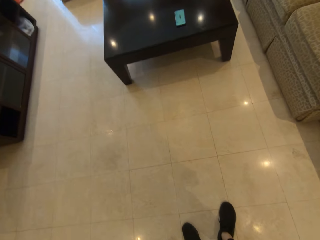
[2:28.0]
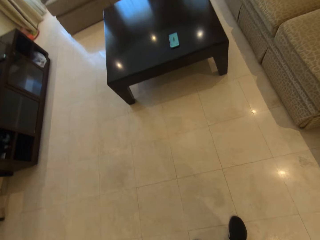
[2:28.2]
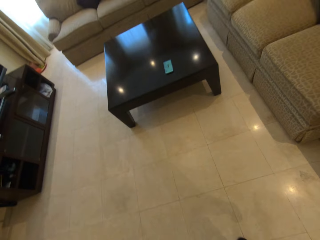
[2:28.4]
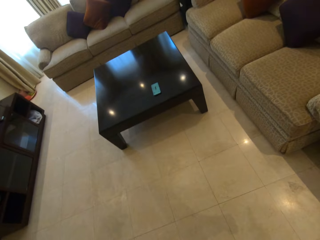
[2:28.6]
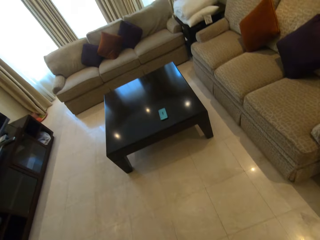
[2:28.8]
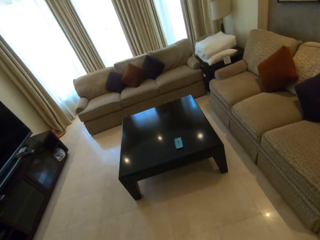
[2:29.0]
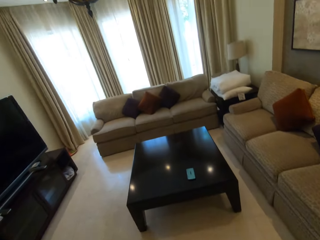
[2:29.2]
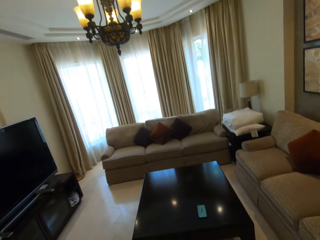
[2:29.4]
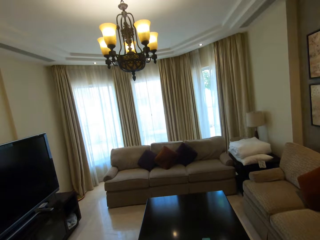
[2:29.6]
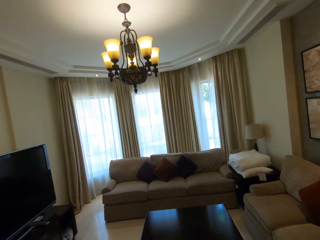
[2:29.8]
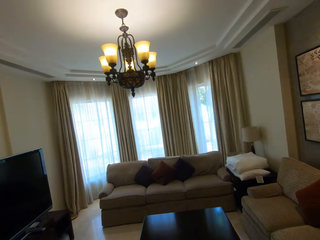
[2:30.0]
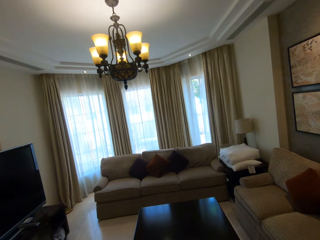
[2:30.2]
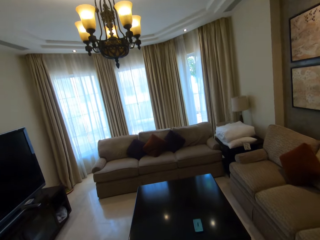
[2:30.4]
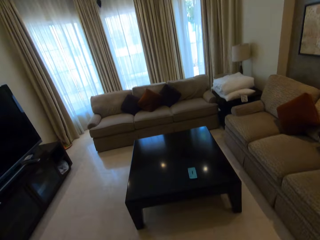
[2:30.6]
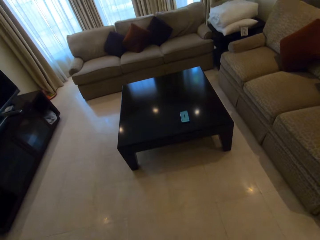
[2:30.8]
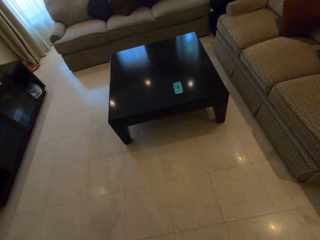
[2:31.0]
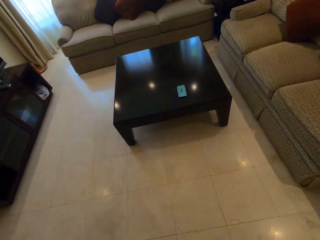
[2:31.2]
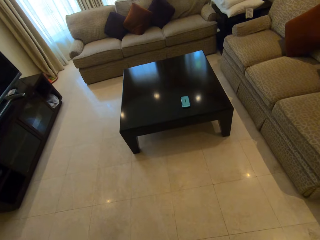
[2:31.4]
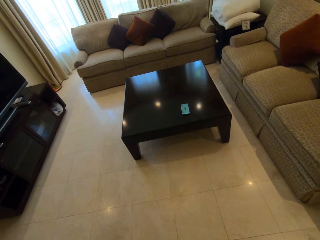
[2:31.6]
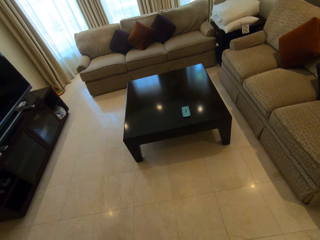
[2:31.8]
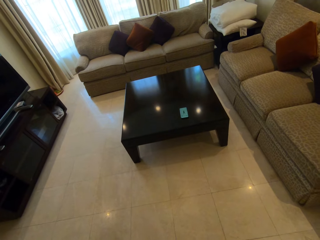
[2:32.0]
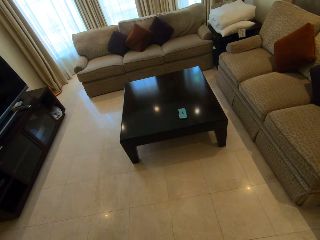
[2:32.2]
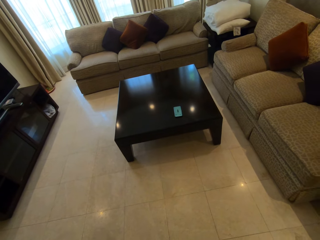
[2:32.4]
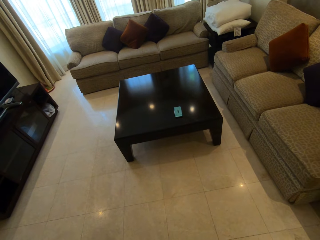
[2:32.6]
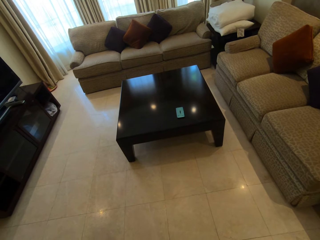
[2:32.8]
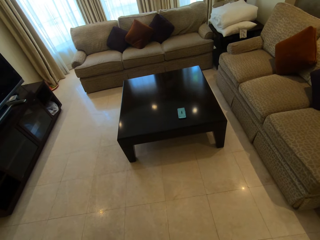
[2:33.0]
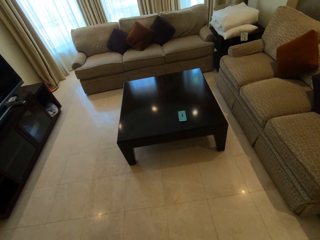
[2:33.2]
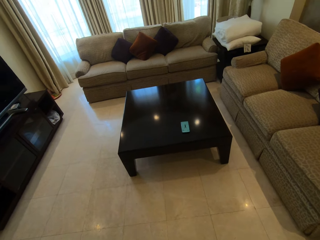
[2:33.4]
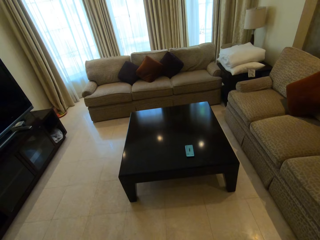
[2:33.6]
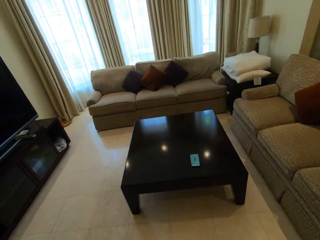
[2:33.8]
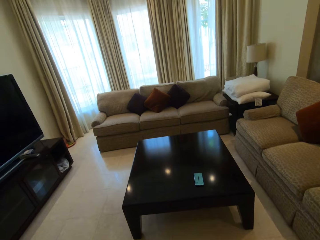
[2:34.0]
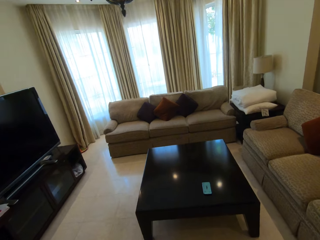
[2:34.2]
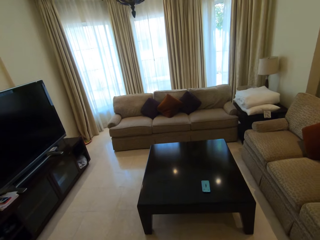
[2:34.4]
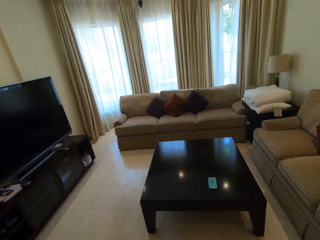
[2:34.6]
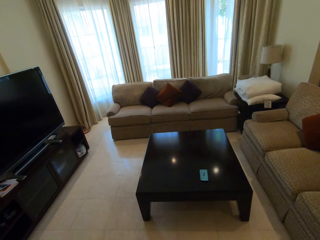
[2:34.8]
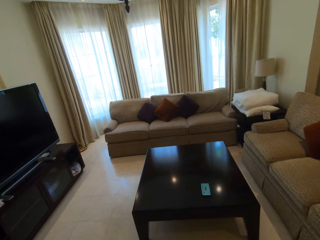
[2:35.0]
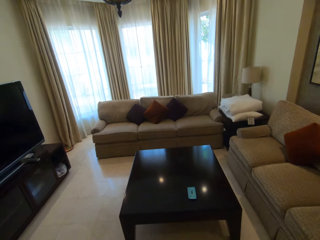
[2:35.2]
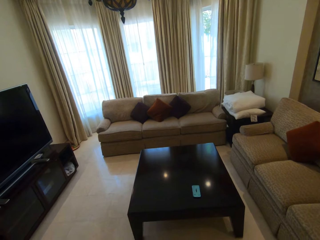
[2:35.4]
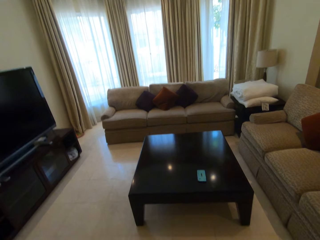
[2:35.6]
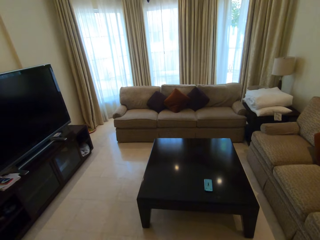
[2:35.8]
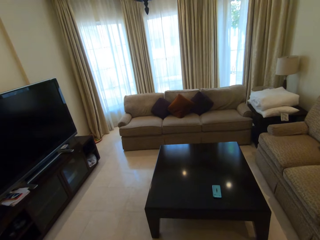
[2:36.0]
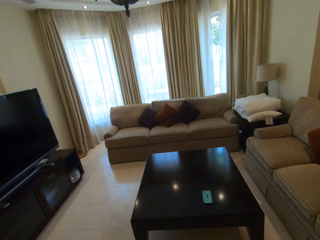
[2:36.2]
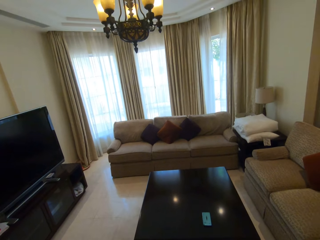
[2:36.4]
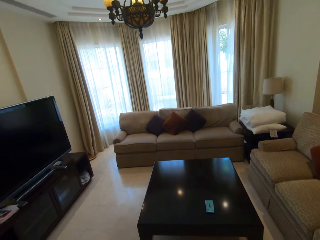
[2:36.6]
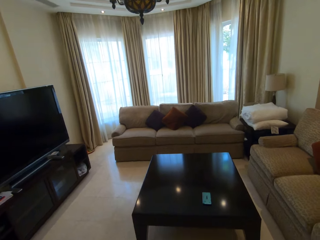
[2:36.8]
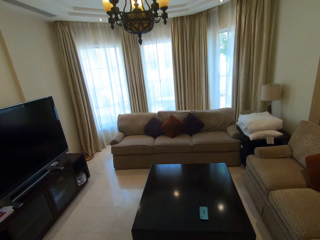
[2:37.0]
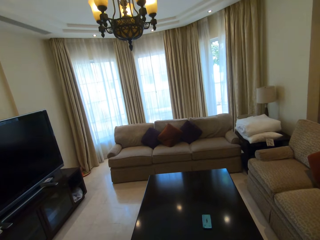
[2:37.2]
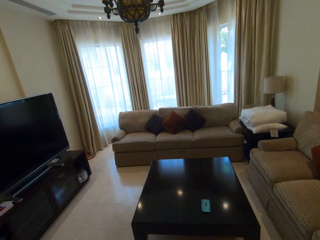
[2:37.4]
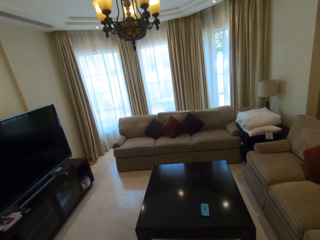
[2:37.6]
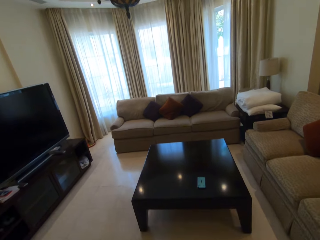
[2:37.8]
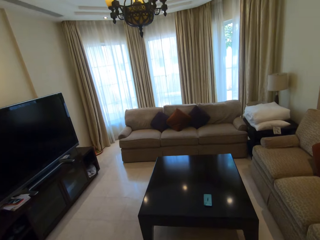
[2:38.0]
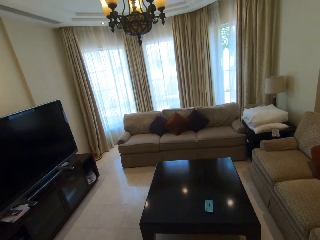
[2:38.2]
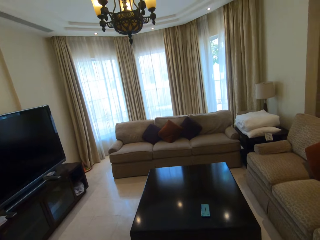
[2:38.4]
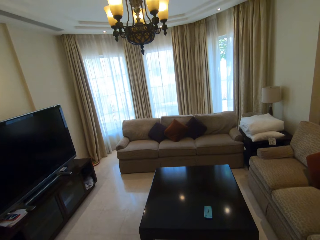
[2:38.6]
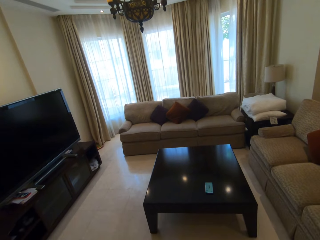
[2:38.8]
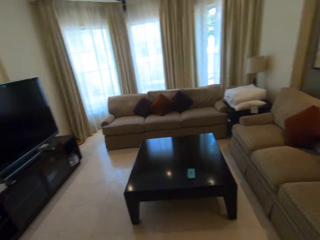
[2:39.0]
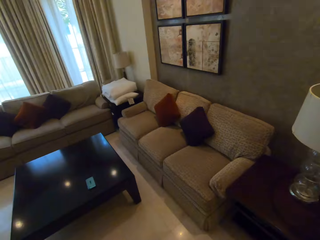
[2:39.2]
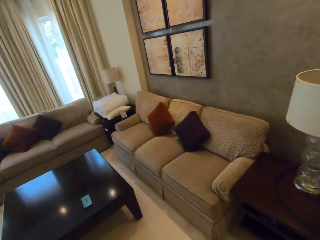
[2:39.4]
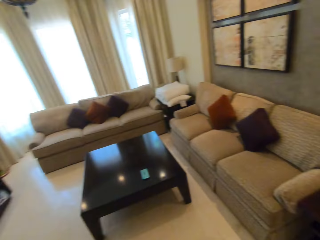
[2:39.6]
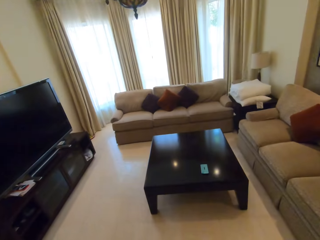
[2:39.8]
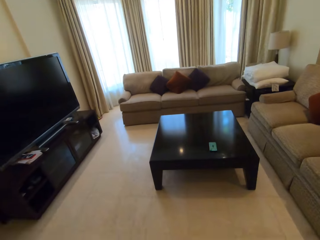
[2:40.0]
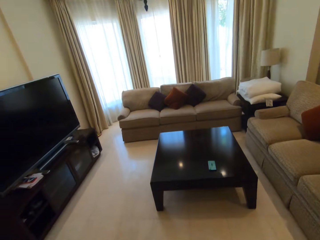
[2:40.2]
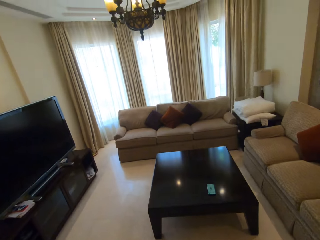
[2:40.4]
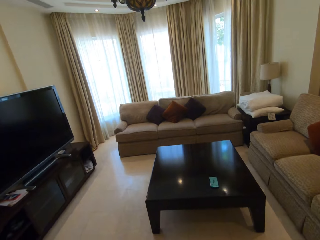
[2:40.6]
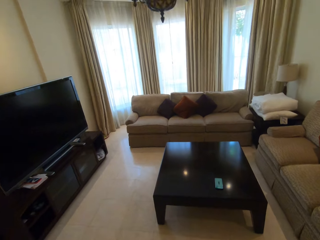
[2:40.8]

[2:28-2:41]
The camera wearer stares down. She stares at the chandelier. She stares at the table. She performs more exercise with her legs. She stares at the curtain. She looks around the living room.

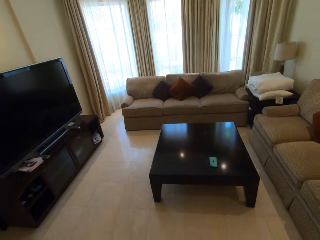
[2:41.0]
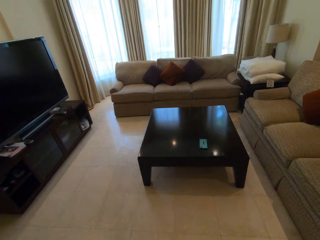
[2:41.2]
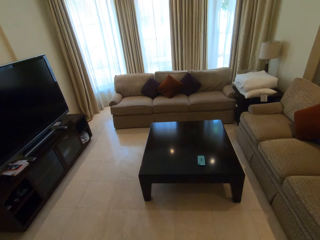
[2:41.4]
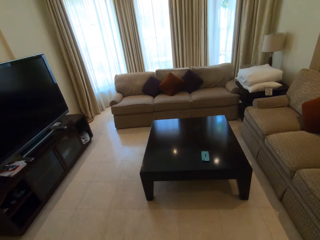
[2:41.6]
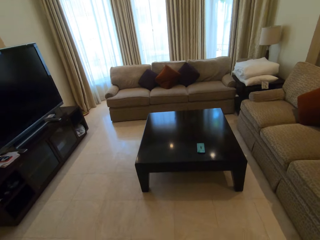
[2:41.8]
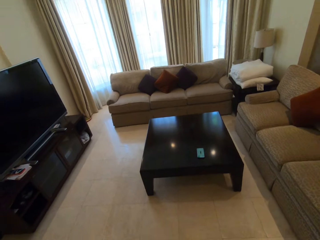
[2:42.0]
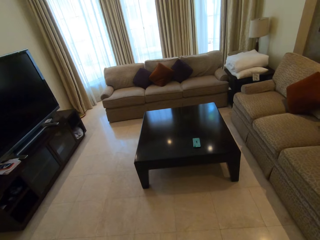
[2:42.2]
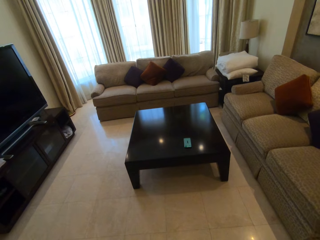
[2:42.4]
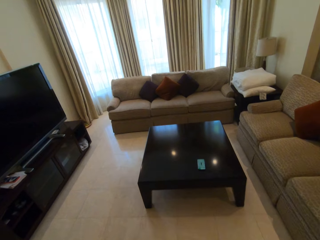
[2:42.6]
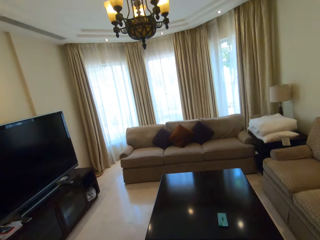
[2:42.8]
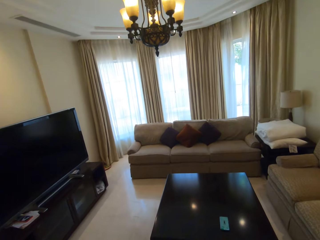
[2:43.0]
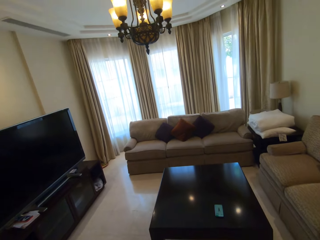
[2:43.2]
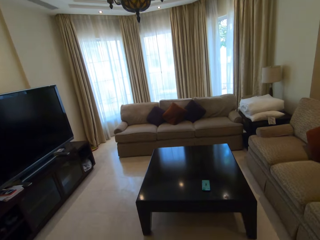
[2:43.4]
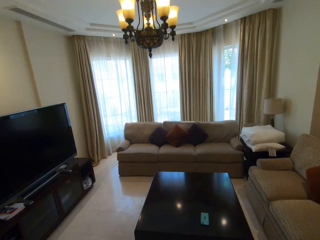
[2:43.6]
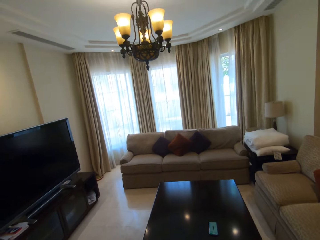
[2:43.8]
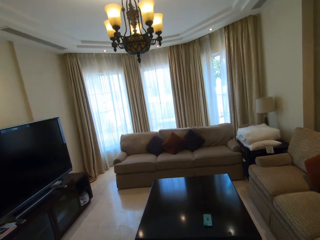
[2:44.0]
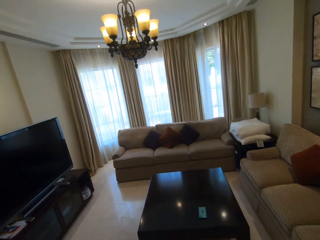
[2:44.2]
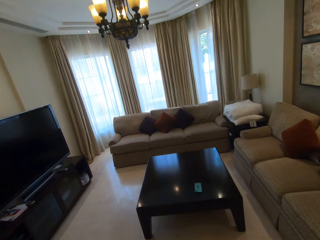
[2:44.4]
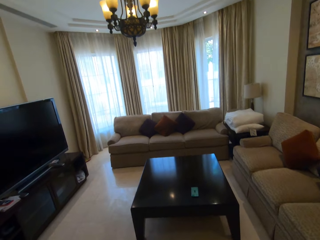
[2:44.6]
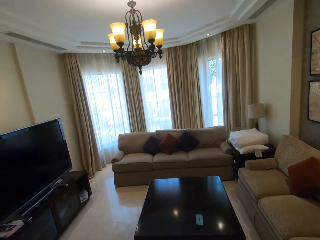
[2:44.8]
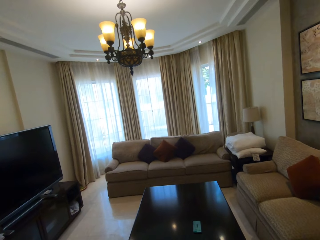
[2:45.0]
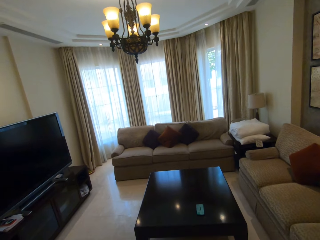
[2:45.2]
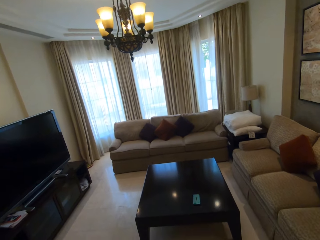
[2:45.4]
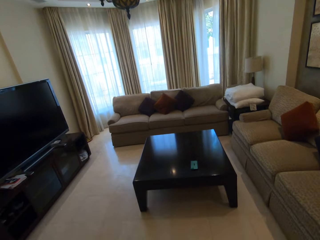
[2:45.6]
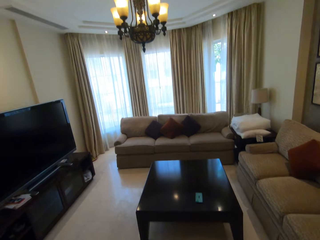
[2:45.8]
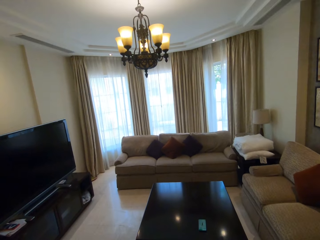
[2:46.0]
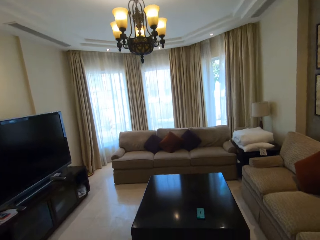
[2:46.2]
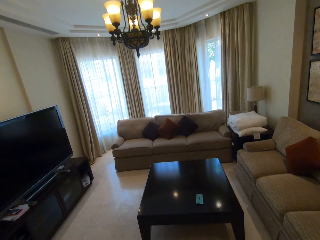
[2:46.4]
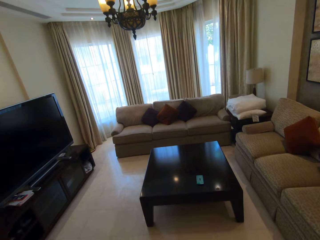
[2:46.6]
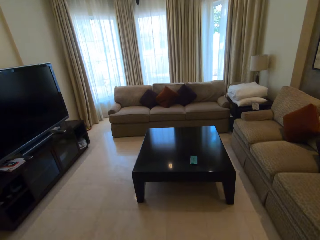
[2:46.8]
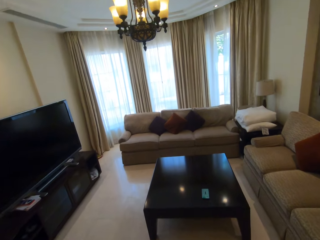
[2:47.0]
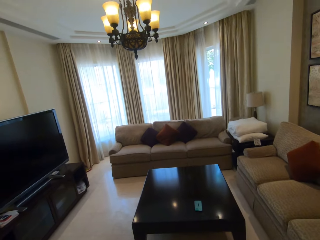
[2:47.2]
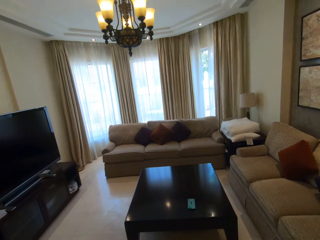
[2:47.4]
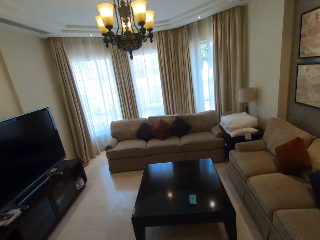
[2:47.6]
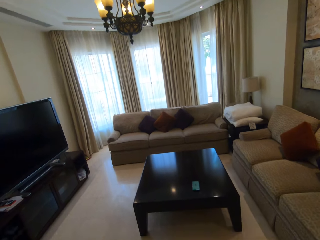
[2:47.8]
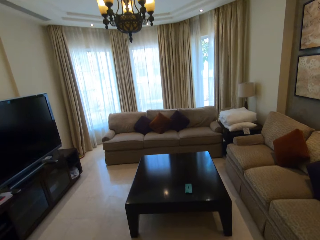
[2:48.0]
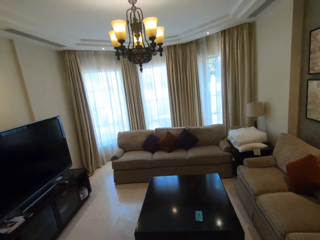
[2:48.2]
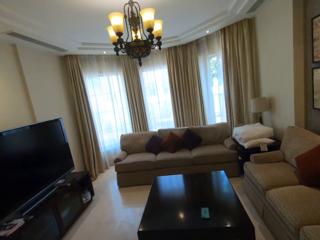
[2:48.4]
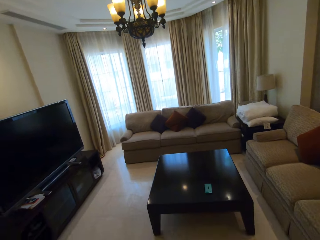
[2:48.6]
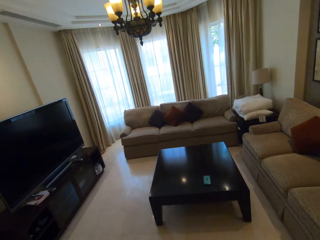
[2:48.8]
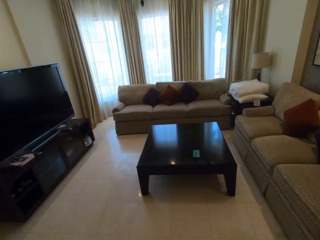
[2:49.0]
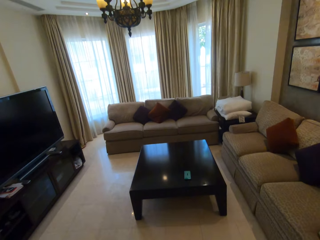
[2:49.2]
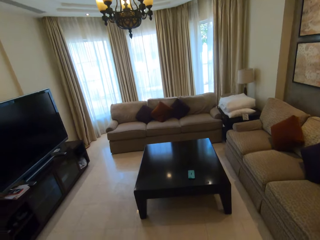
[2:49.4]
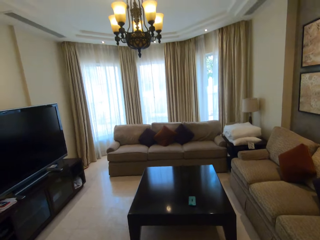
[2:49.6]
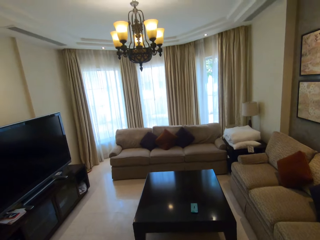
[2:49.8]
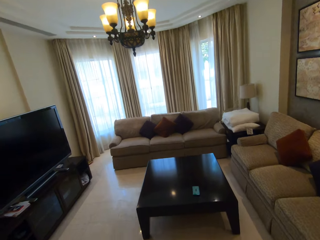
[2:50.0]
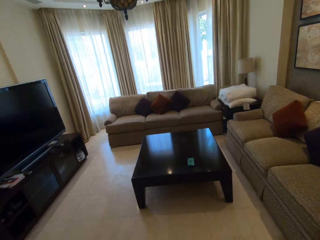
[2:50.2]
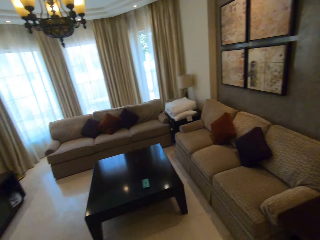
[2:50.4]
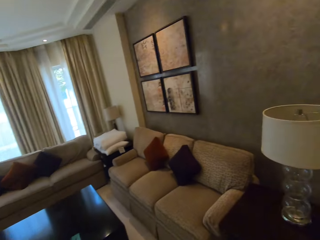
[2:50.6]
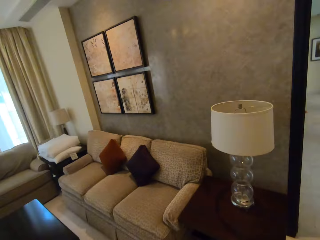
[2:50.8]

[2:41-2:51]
The camera wearer jumps around the living room.
